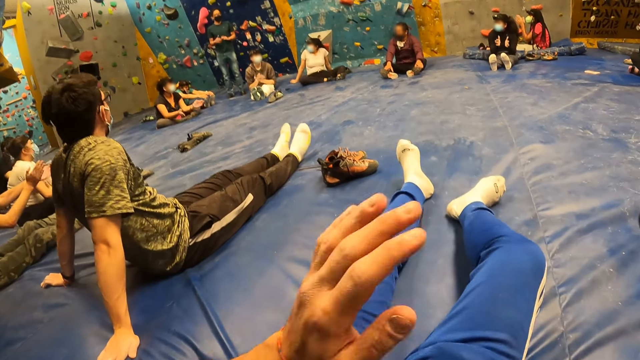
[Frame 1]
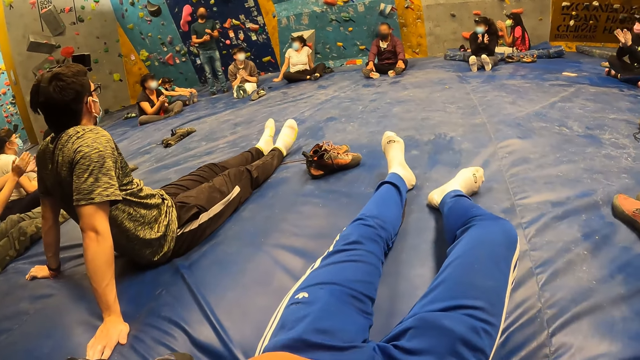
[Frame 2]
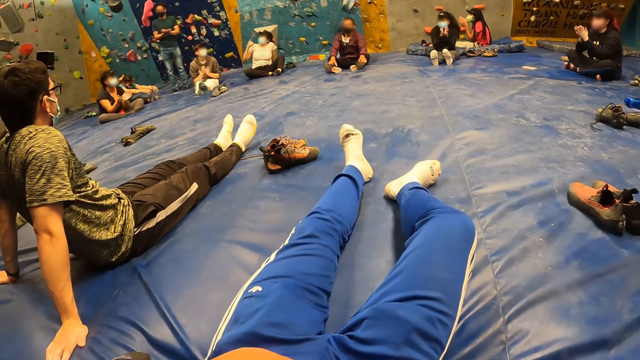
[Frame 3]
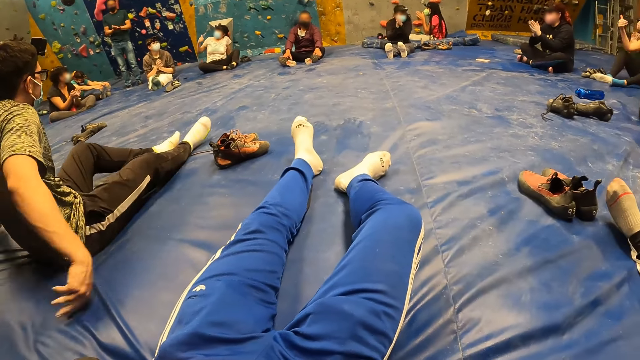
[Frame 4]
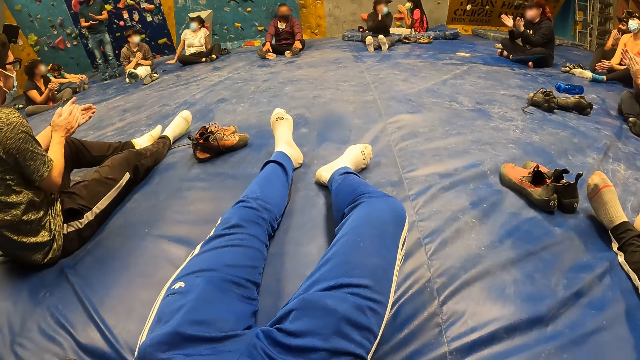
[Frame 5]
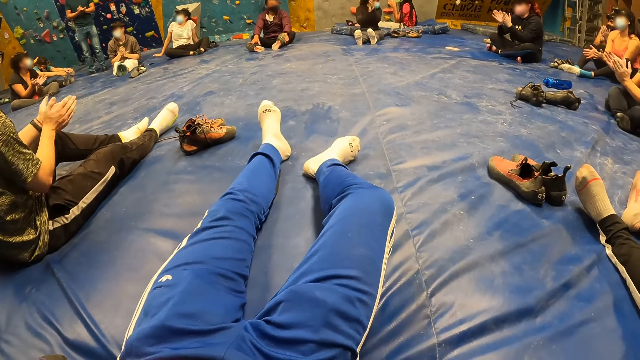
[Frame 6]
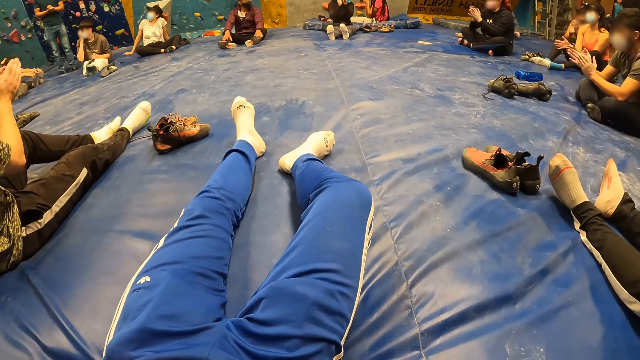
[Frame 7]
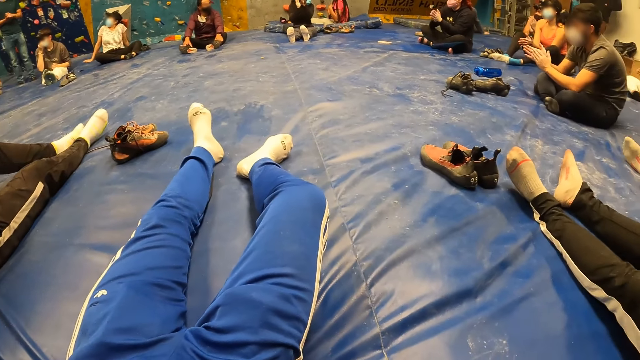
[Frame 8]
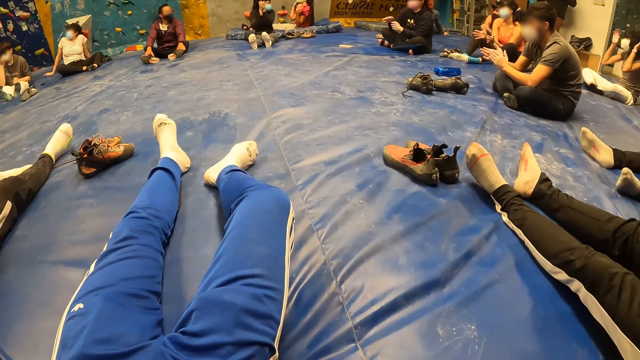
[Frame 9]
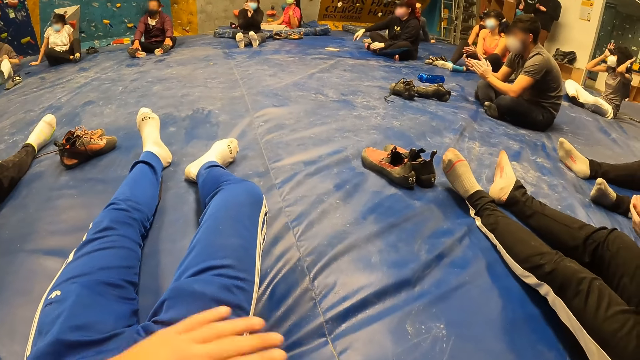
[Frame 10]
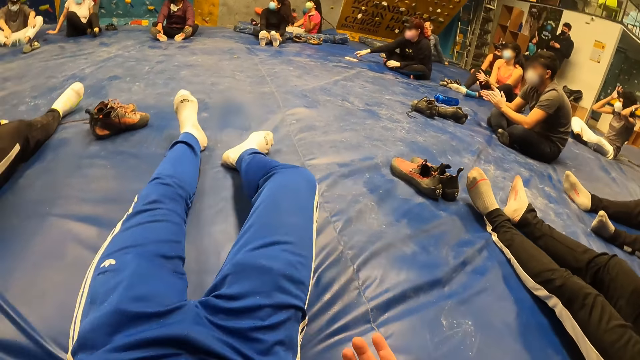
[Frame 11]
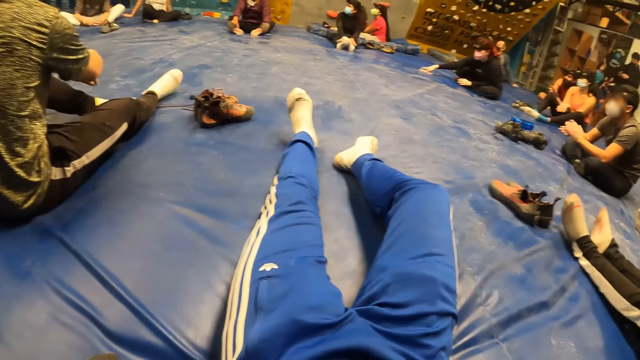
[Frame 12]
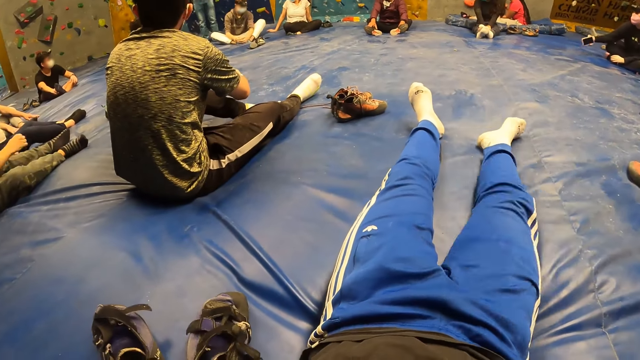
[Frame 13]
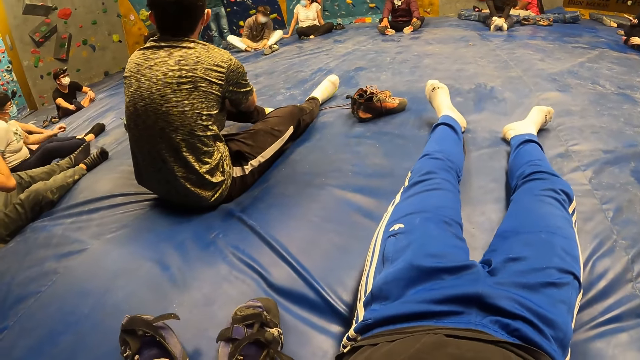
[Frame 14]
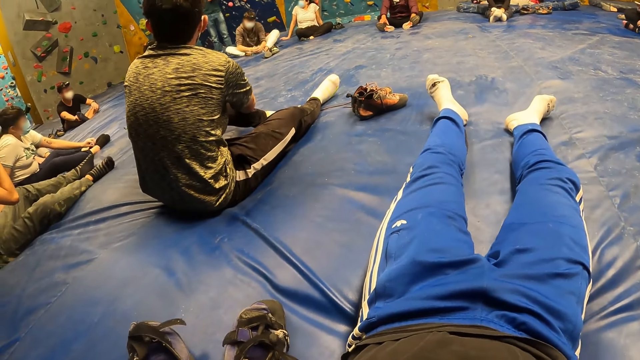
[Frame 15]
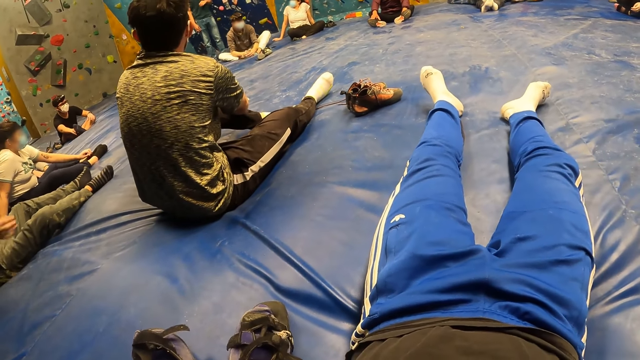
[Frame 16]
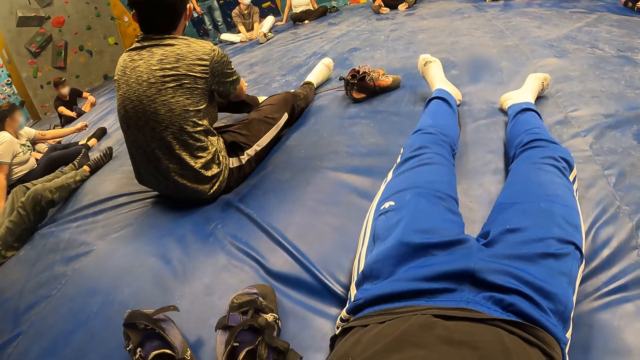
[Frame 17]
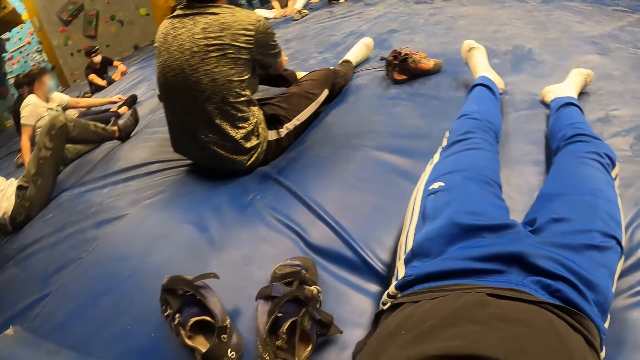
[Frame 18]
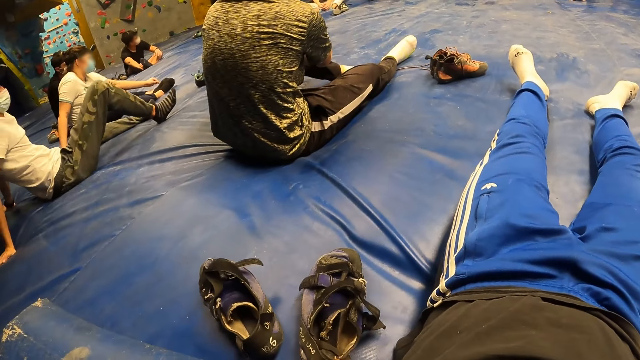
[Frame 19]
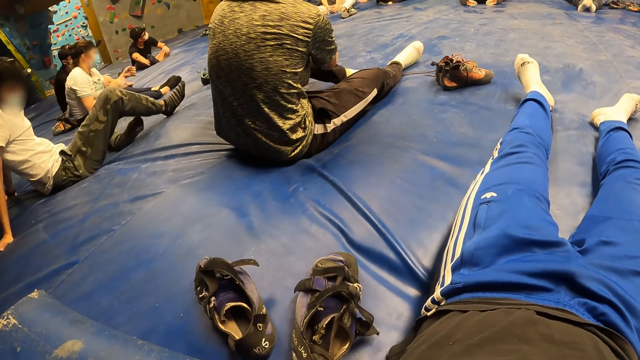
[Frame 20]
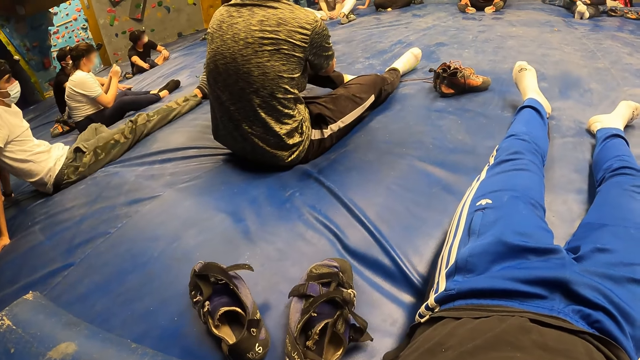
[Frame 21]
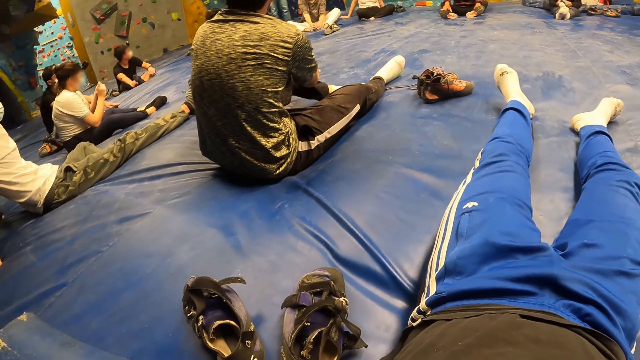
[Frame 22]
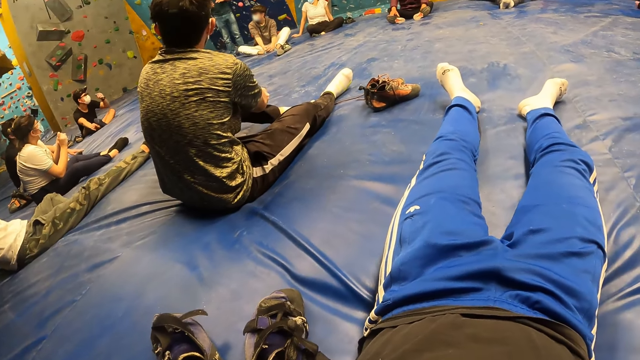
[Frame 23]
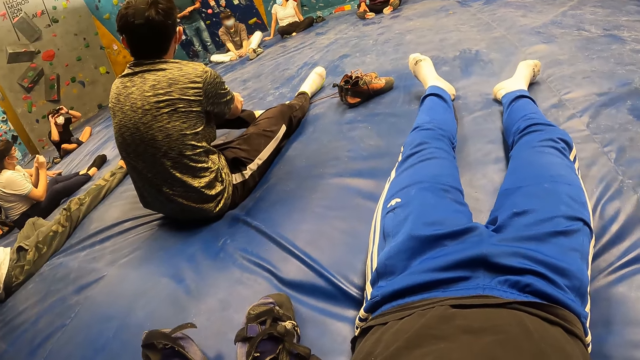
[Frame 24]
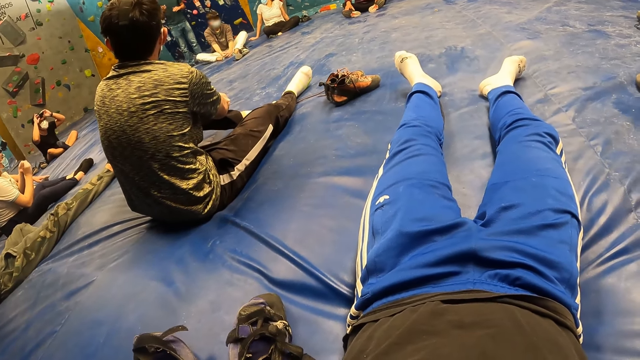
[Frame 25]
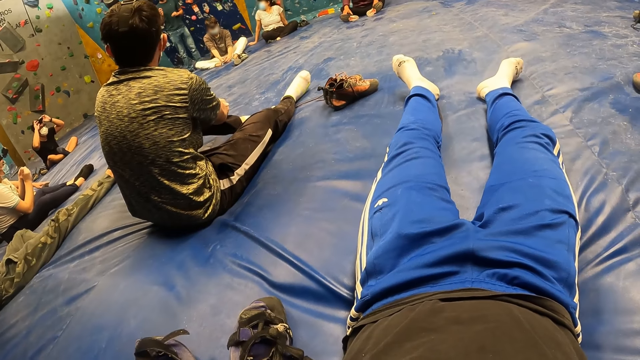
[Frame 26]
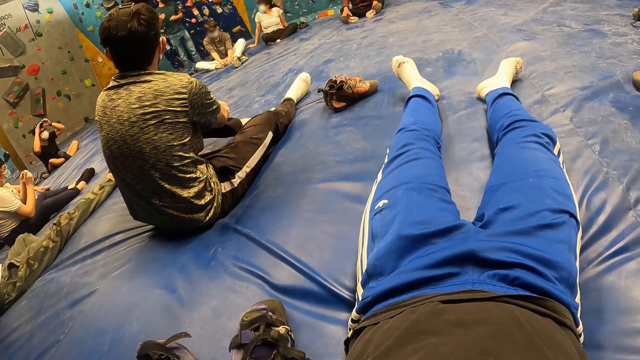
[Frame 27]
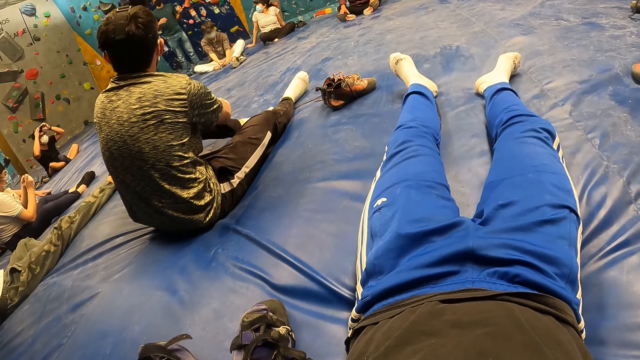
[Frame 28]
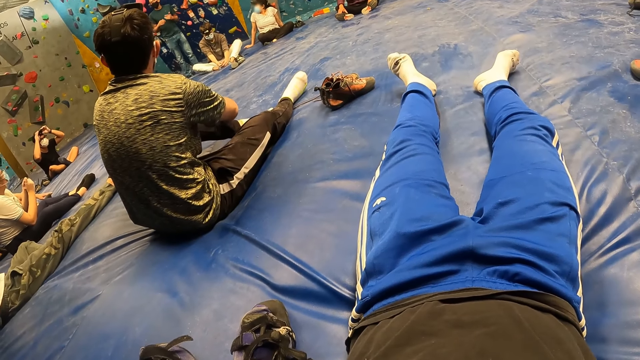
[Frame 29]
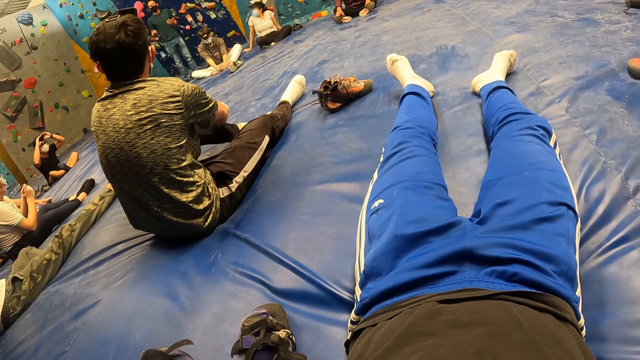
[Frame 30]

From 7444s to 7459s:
The instructor gestures with his right hand. The camera wearer moves the left hand. The instructor claps his hands. The camera wearer looks at the legs. The man claps his hands. The camera wearer looks around the room. A person moves on the floor and straightens the leg on the floor. The instructor gestures with both hands. The camera wearer looks at the legs.

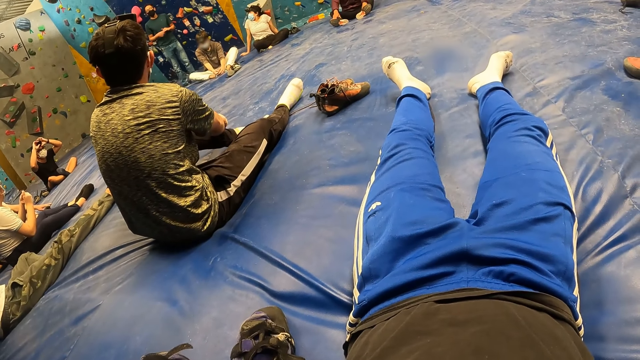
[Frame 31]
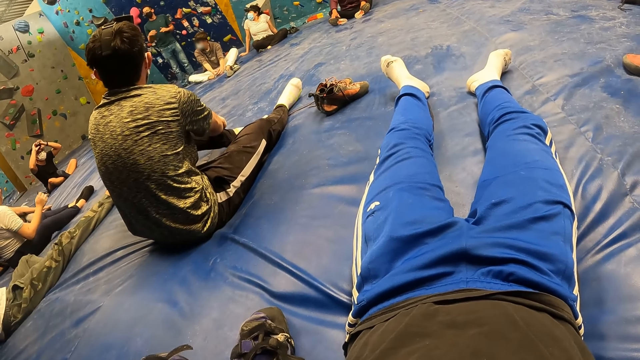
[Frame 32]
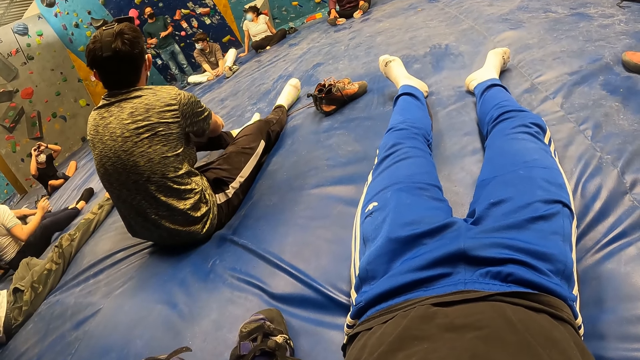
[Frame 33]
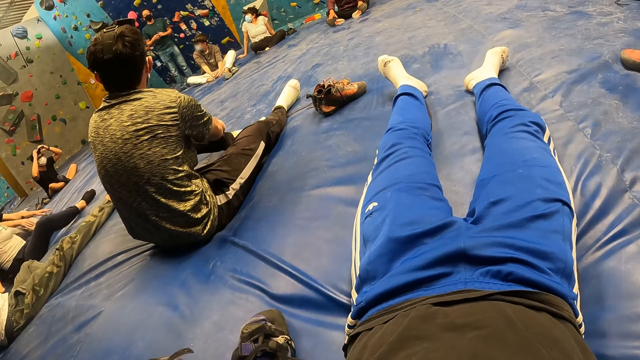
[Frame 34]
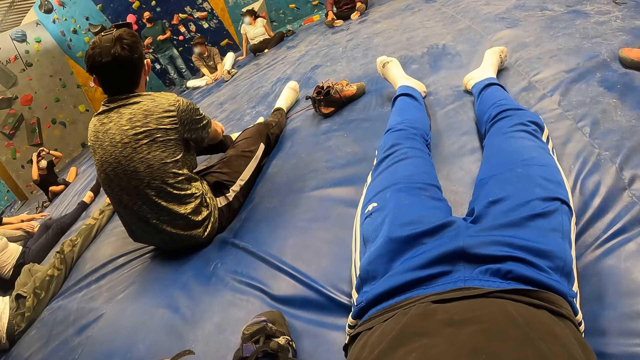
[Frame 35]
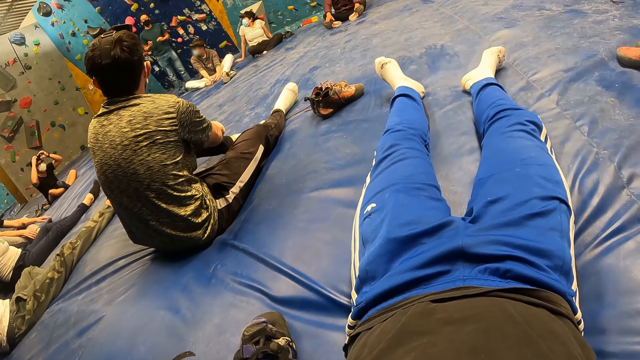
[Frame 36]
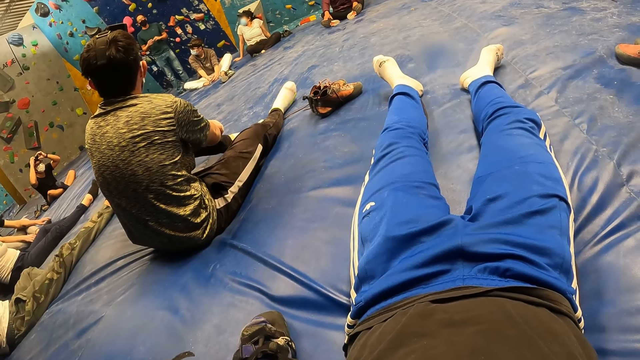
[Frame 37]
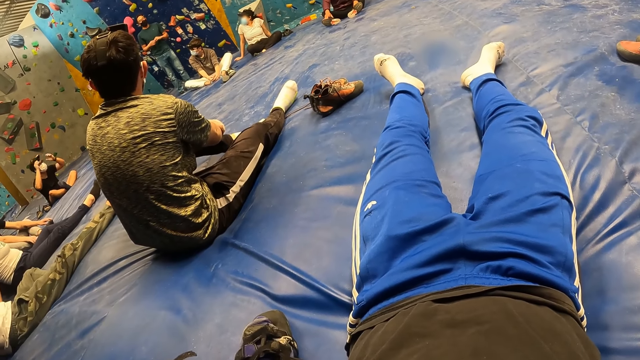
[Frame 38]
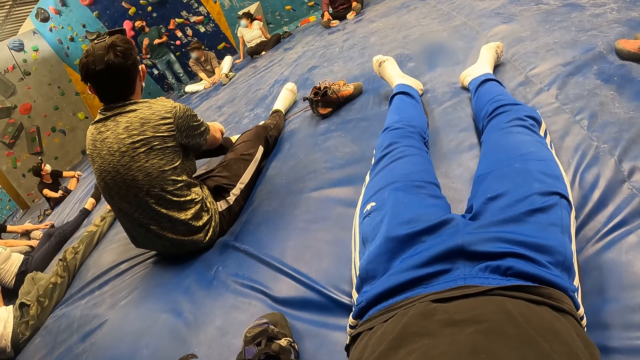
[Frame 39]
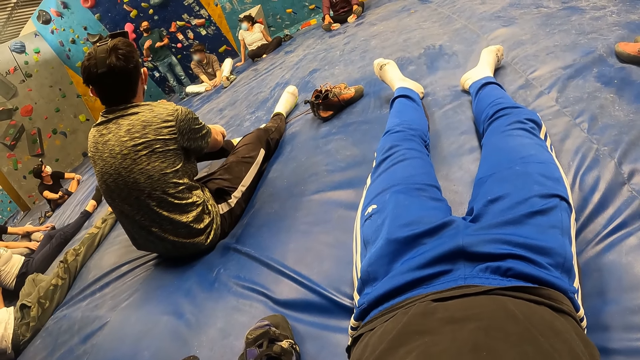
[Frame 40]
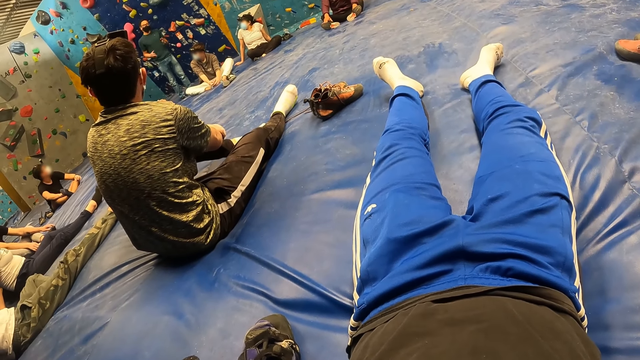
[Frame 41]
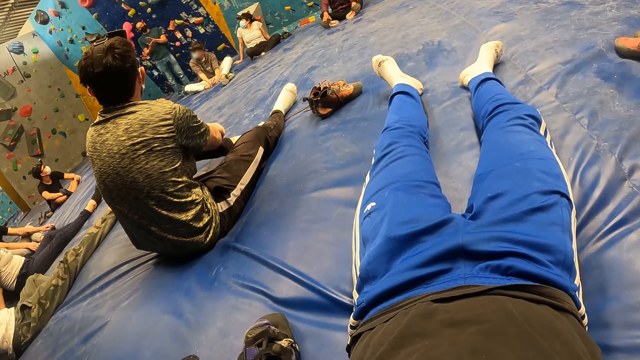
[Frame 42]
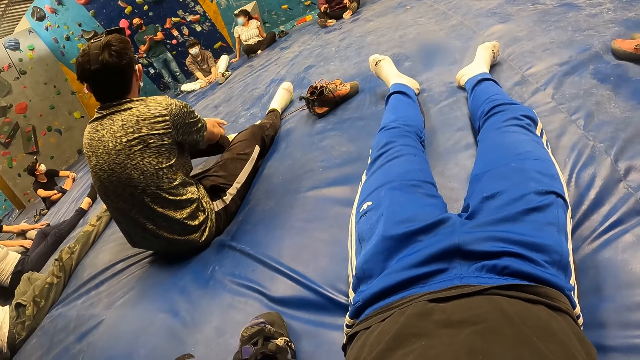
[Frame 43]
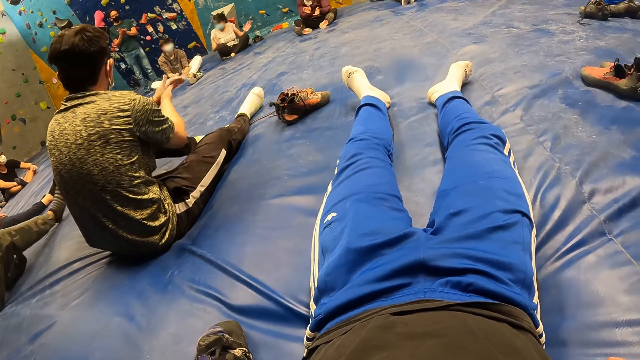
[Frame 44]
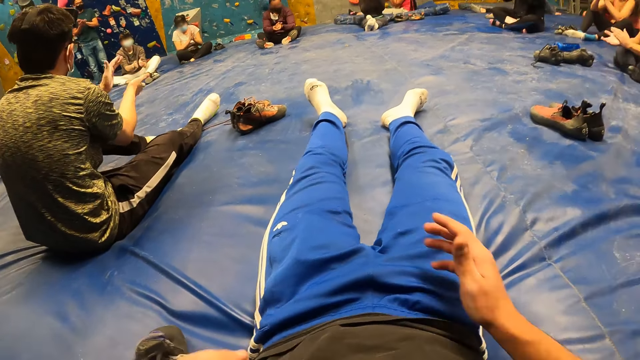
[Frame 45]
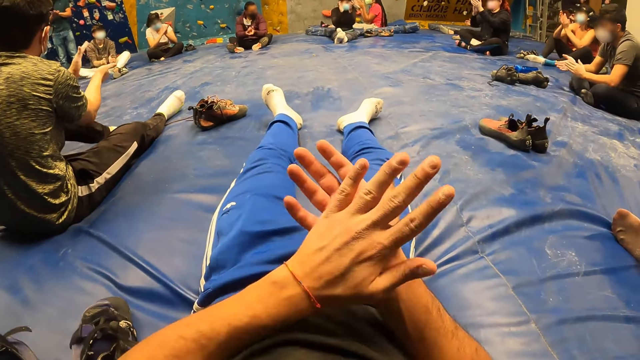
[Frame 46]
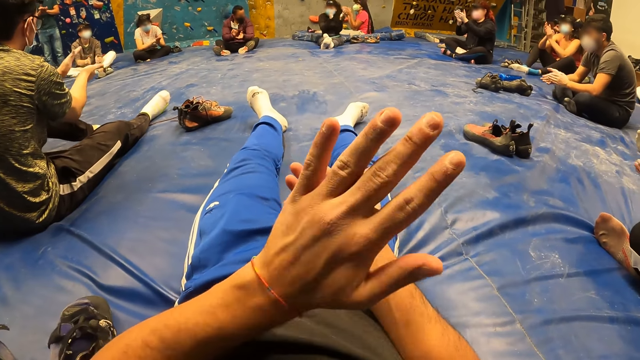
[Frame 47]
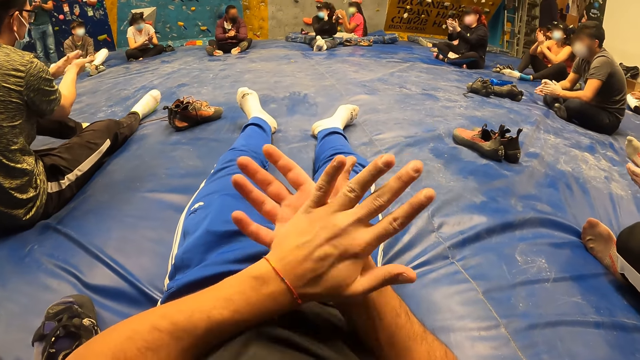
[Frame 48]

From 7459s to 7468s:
The instructor claps his hands. The man claps his hands. The camera wearer claps his hands.
